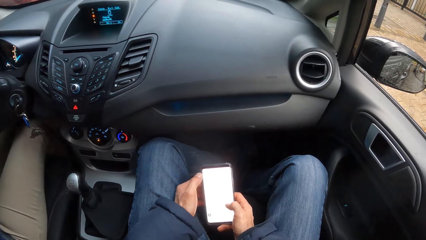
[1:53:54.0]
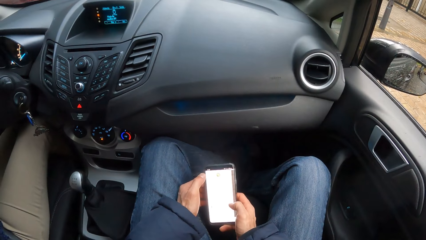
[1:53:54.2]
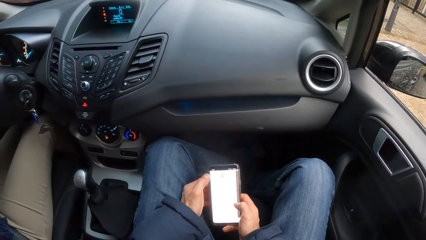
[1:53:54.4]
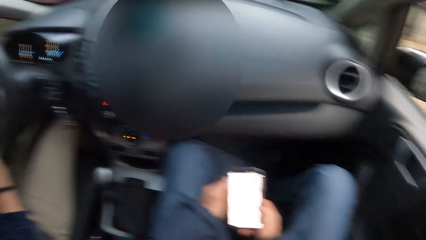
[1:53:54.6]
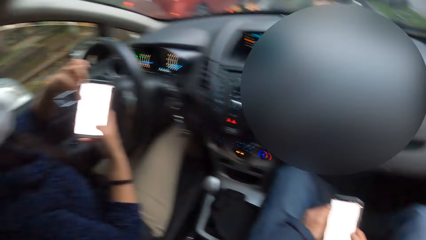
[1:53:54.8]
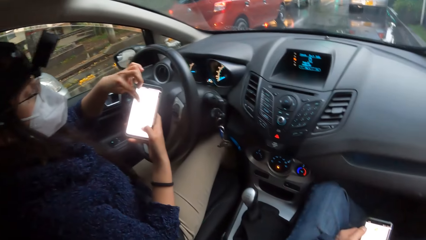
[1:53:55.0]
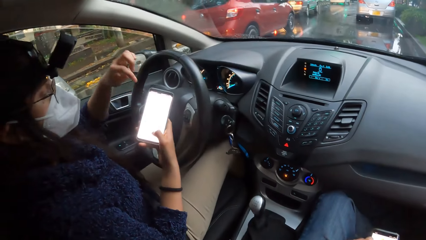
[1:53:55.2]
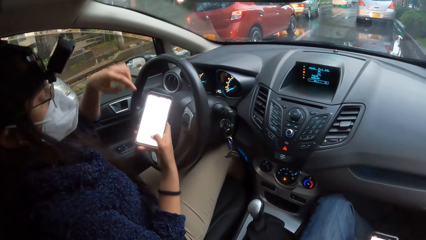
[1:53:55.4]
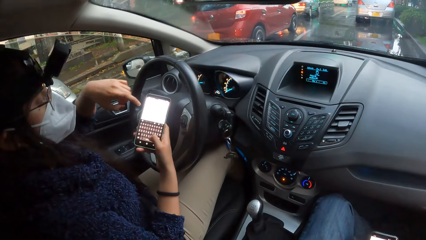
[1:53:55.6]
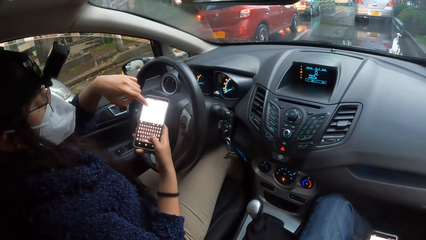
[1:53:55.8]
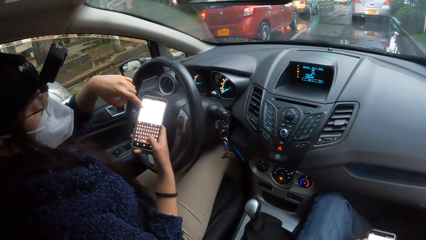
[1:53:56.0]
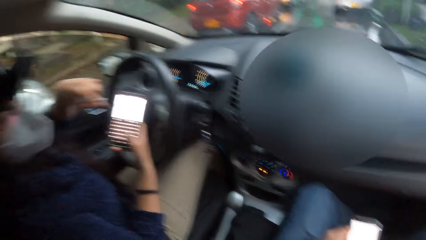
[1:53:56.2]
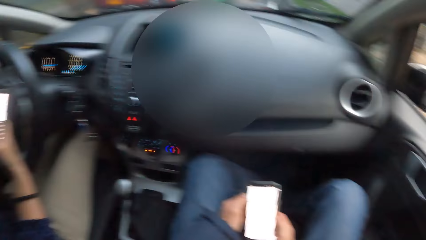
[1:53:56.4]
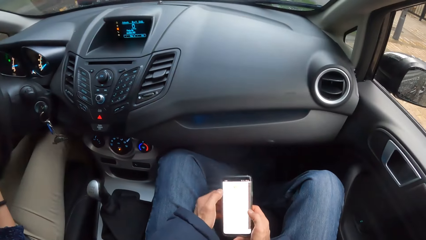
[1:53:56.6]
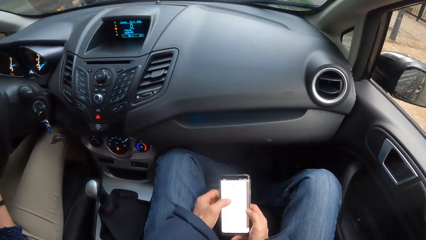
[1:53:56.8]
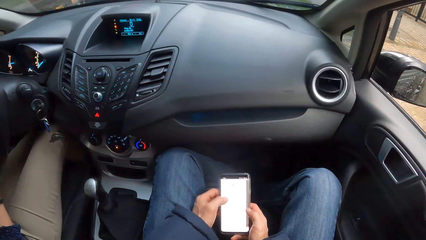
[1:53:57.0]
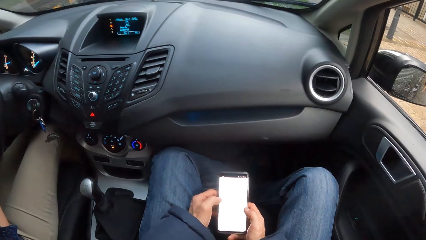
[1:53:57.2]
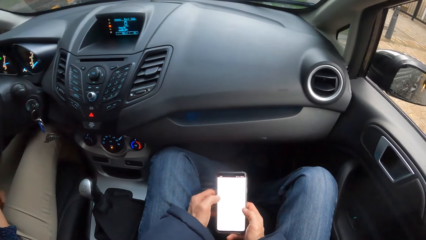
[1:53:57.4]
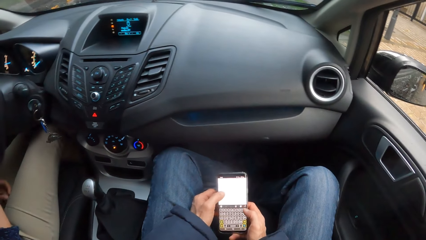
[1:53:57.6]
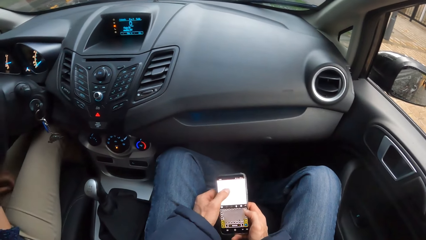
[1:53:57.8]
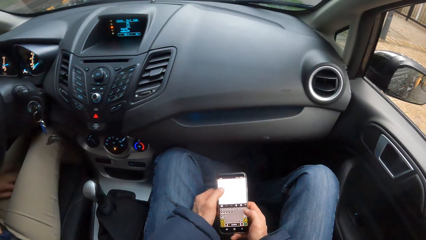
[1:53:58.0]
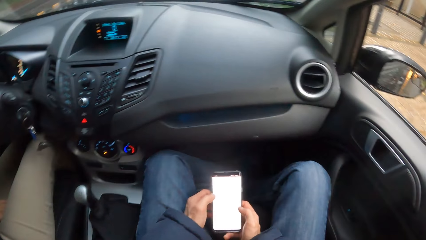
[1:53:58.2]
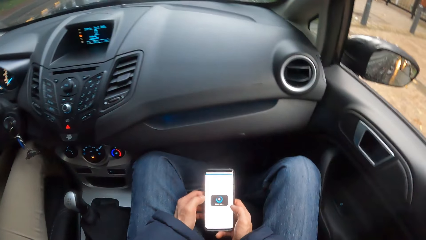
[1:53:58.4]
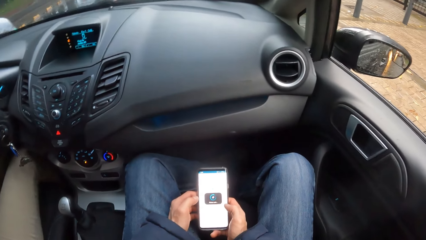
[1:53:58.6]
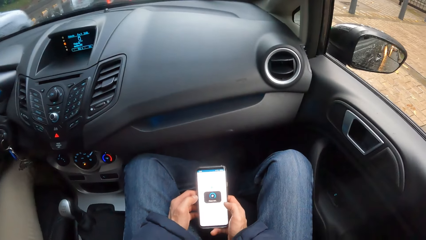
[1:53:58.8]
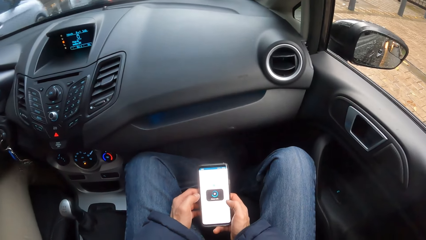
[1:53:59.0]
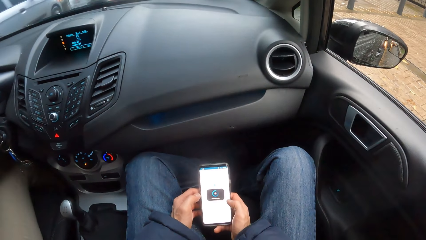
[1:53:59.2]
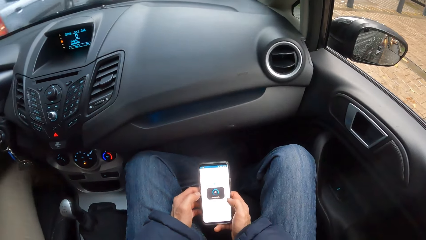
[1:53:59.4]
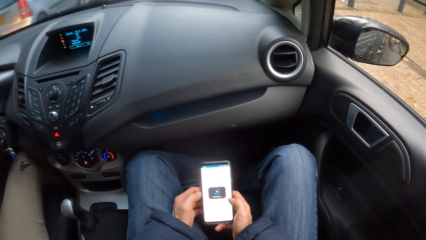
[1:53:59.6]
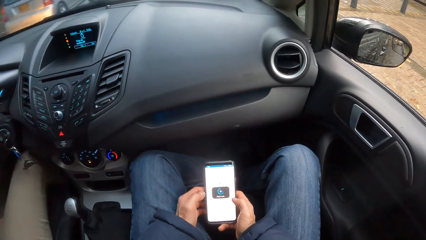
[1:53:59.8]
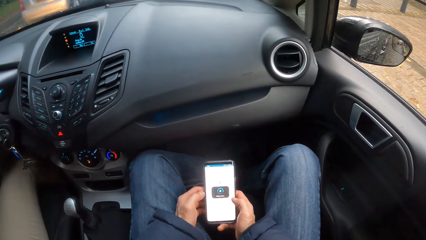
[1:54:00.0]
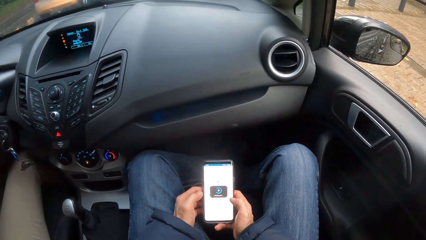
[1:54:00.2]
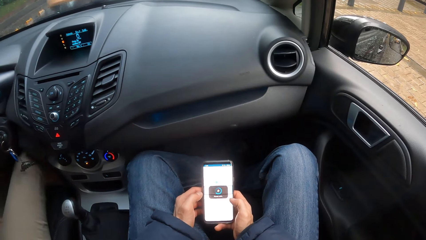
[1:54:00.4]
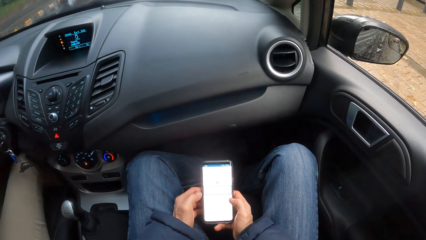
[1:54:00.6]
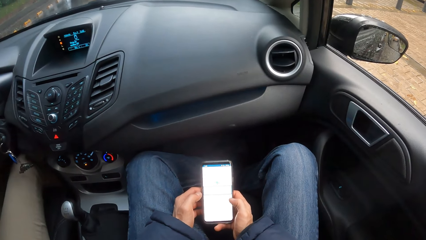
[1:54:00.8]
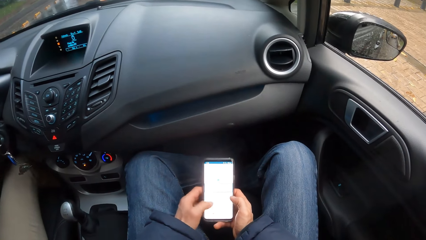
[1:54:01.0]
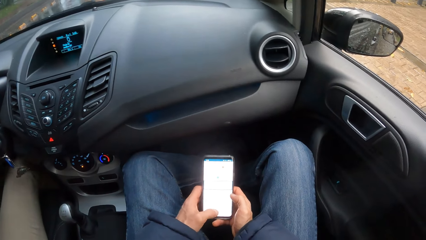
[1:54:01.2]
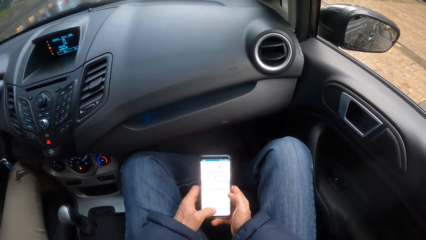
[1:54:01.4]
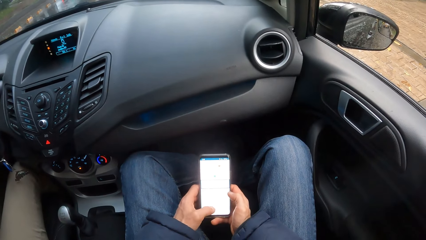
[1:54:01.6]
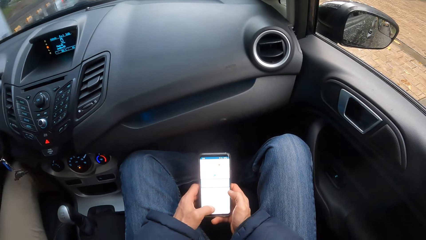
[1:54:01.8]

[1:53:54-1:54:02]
The woman operates the phone in her right hand. The camera wearer scrolls the phone on the hand.

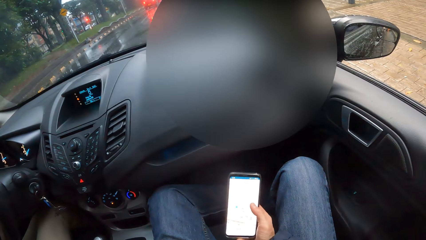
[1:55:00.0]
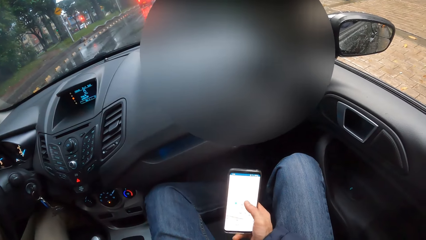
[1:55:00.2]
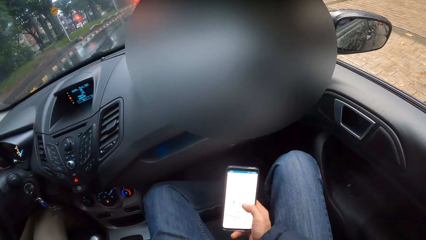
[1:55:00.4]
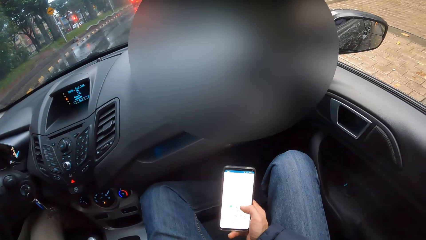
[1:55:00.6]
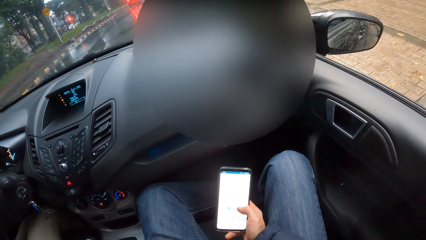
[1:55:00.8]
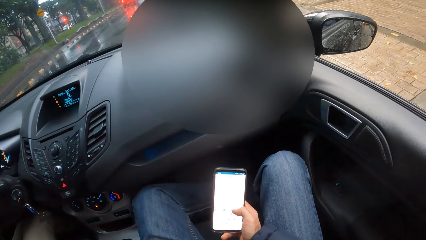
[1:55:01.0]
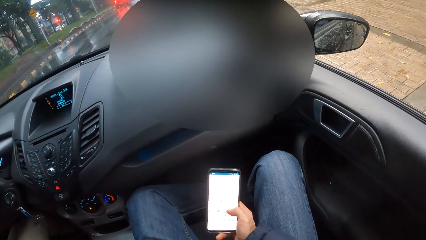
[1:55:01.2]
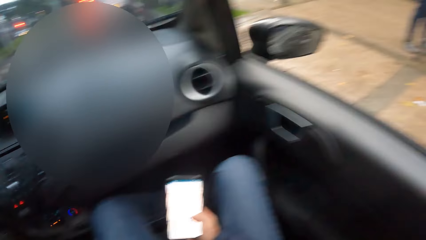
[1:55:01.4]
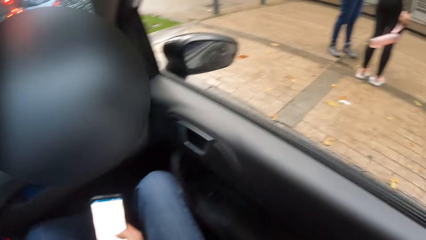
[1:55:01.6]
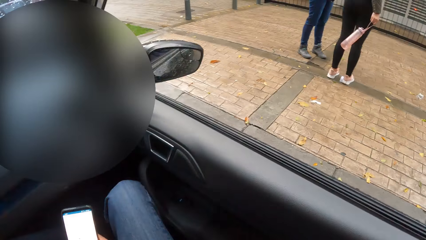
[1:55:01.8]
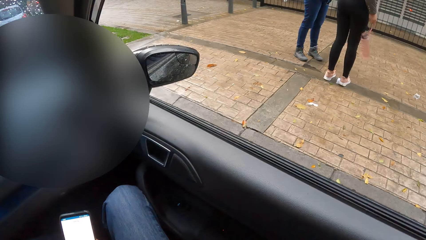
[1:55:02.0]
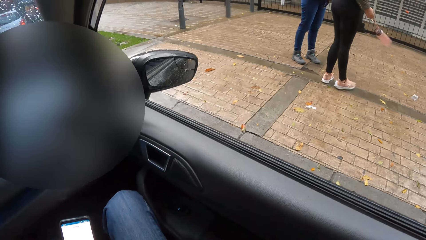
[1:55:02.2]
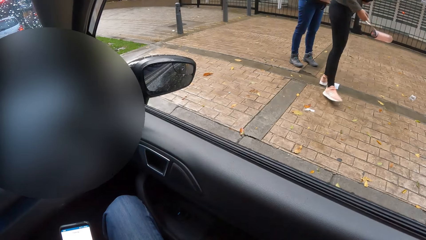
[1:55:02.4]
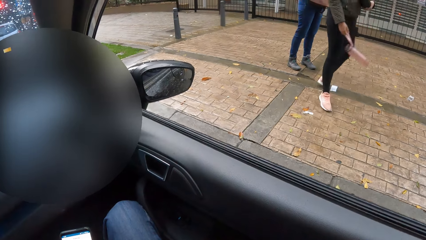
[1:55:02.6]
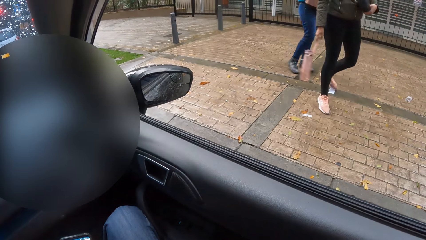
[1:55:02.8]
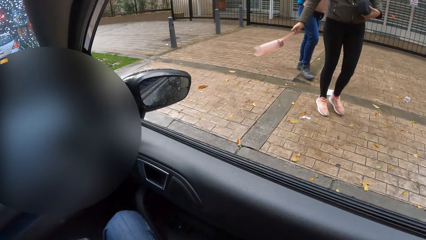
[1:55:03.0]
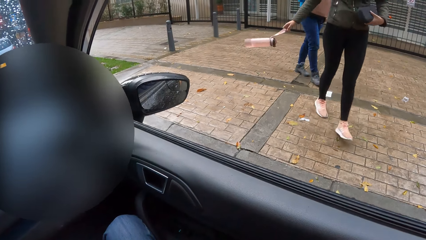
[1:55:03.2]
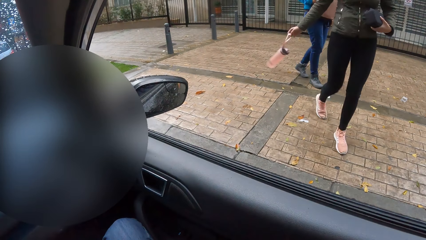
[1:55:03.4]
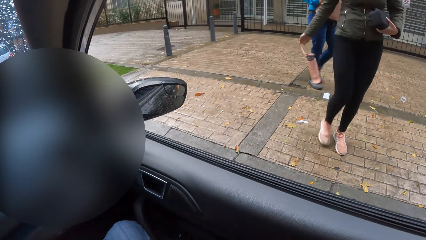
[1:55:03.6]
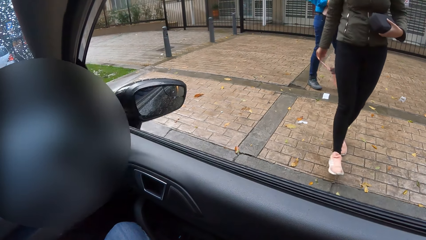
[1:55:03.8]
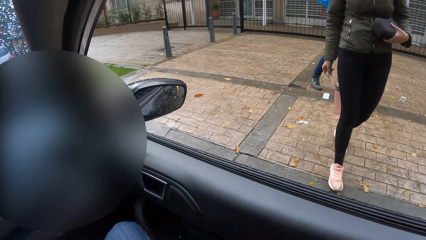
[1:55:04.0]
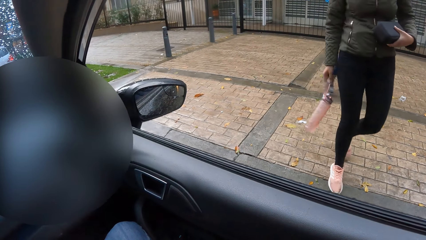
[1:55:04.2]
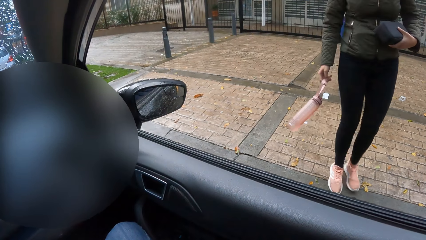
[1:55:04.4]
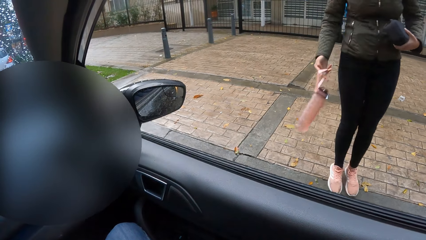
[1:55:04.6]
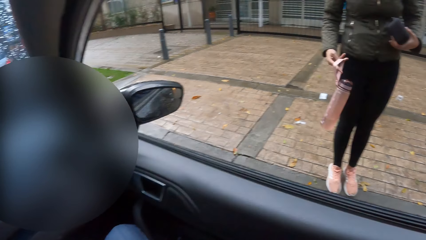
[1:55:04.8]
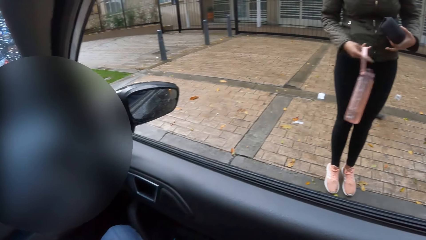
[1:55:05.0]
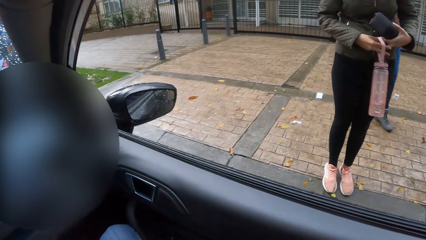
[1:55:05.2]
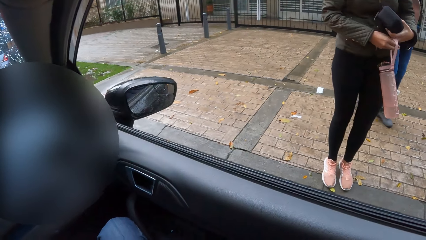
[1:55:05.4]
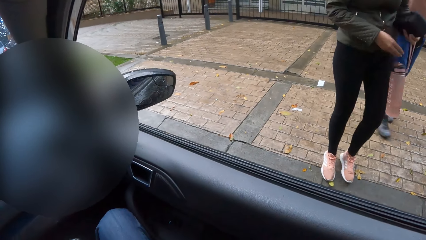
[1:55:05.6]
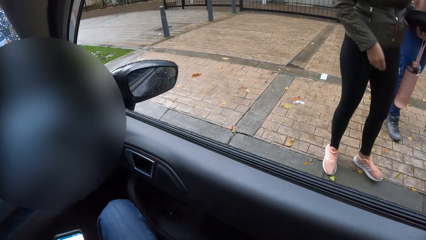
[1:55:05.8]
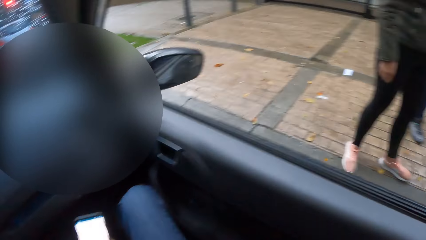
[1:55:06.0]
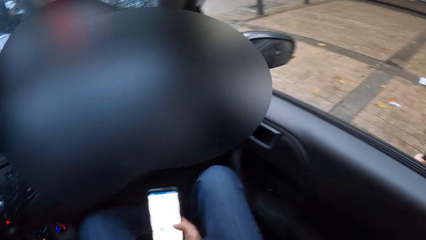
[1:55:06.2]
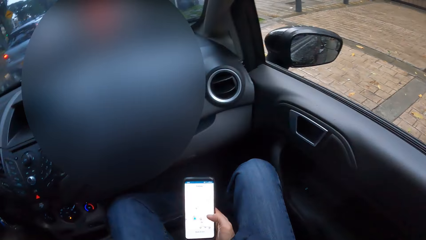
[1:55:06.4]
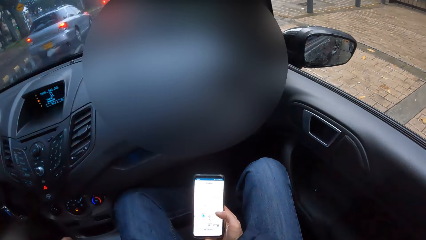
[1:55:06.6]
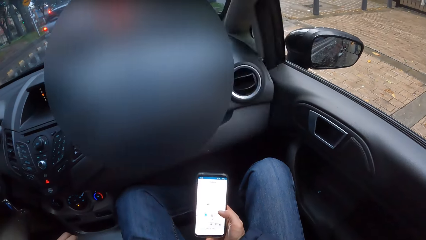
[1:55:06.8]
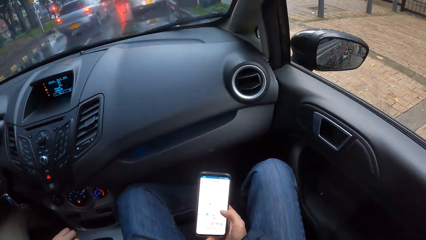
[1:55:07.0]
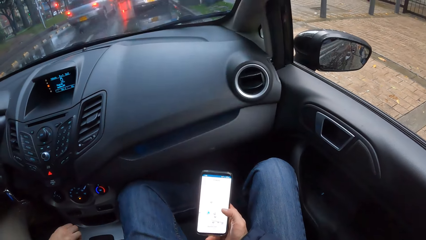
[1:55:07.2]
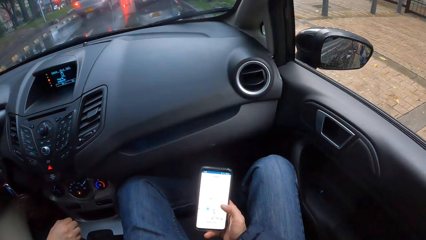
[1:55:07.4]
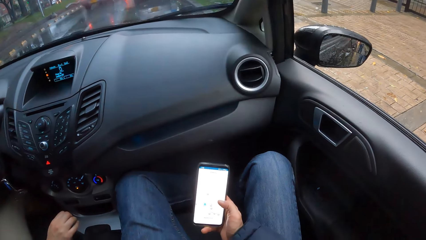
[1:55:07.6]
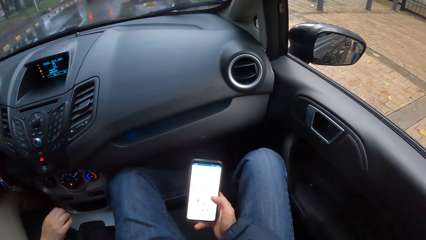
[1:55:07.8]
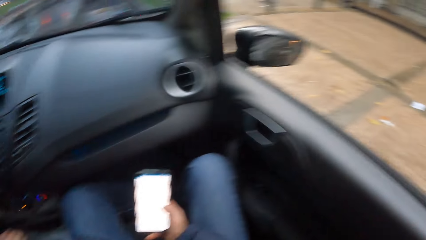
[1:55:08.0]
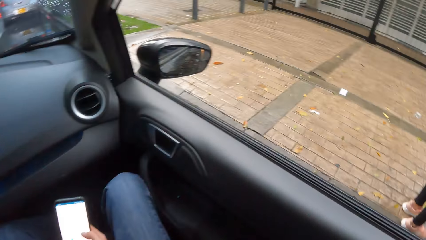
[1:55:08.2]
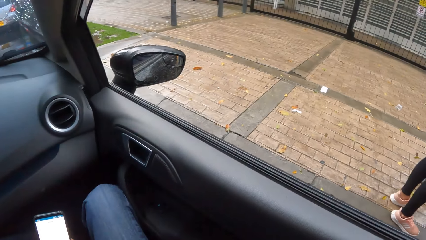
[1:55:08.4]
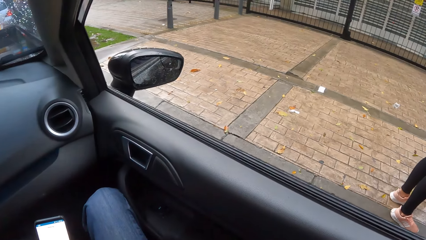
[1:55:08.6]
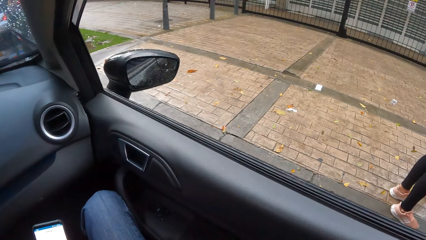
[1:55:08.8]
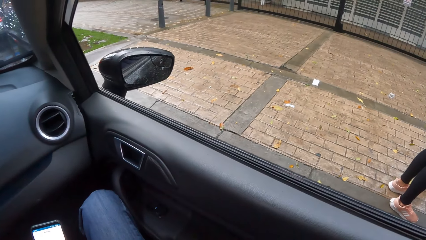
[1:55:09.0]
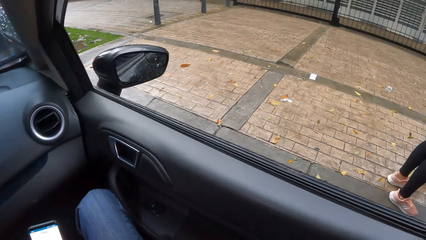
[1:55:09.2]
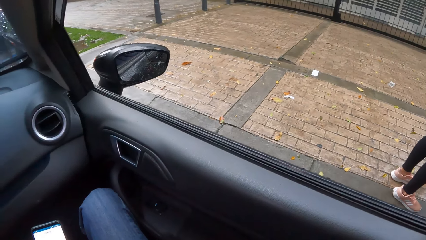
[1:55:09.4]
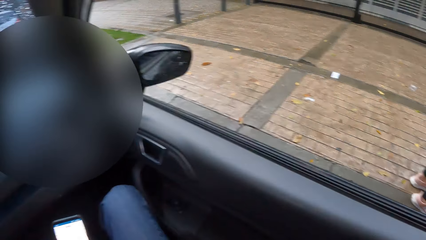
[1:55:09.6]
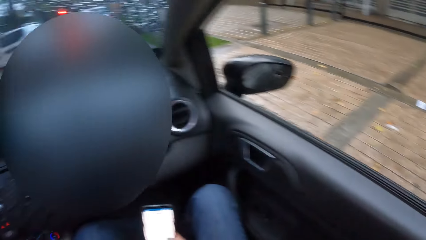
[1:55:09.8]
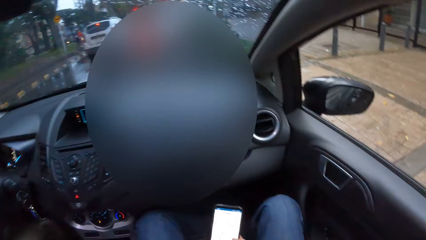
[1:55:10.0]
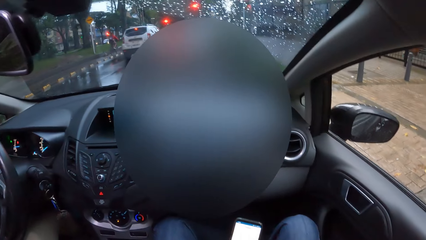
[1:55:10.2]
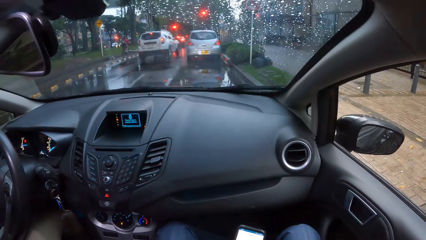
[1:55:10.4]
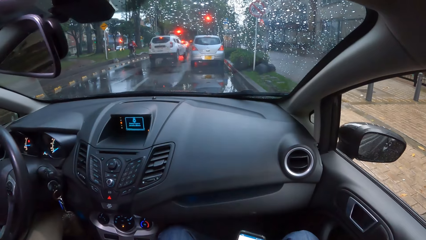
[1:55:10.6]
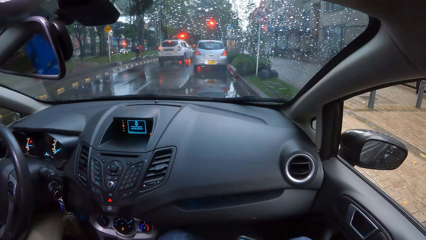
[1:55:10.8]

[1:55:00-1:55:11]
A woman swings a water bottle with her right hand. The woman walks towards the car. The woman passes the water bottle from her right hand to her left hand. Another woman operates the car gear with her right hand.
